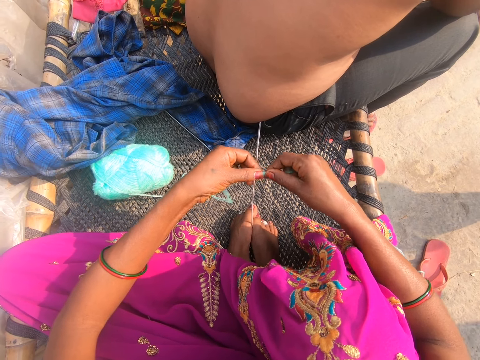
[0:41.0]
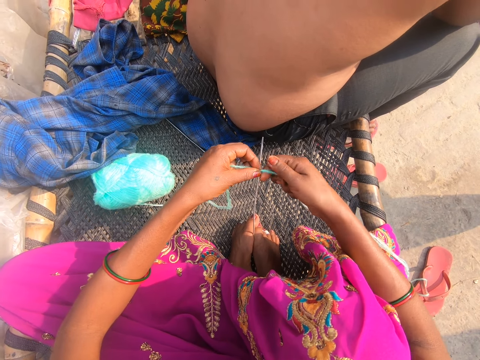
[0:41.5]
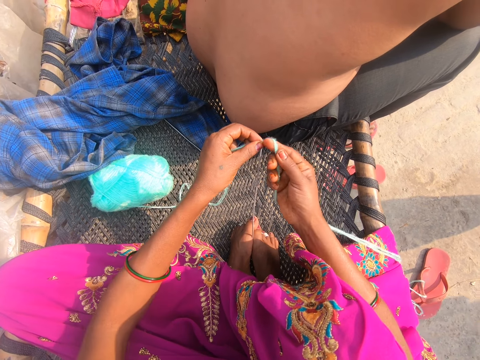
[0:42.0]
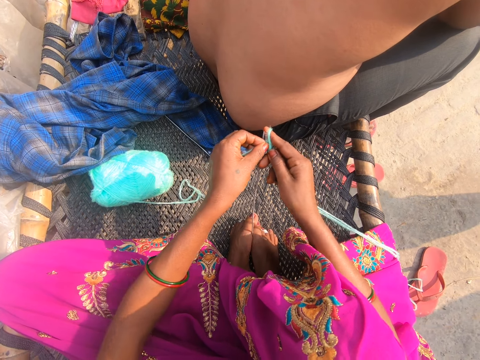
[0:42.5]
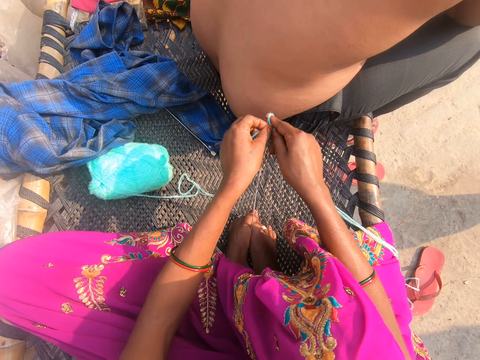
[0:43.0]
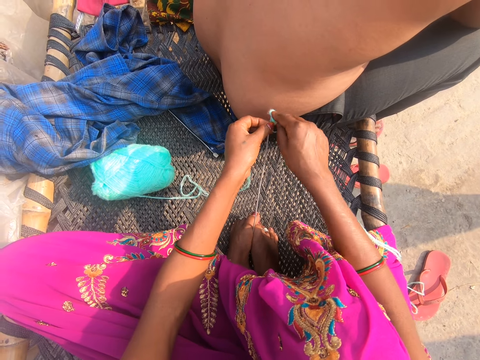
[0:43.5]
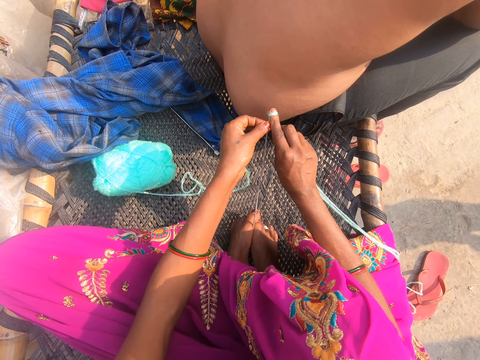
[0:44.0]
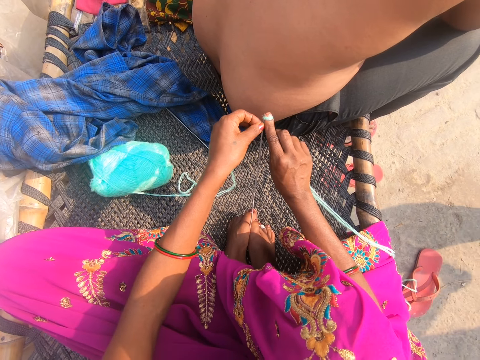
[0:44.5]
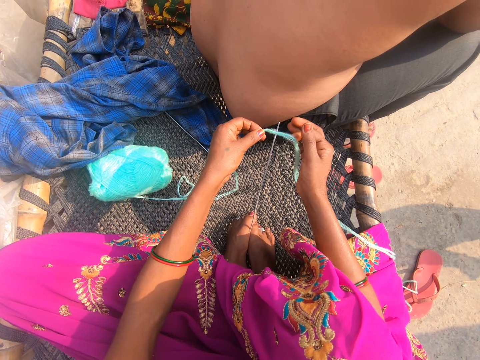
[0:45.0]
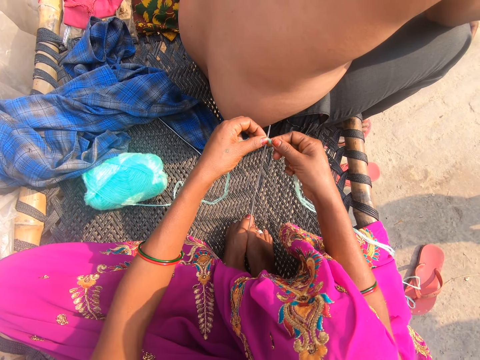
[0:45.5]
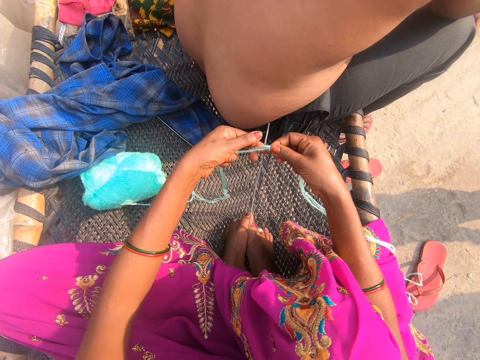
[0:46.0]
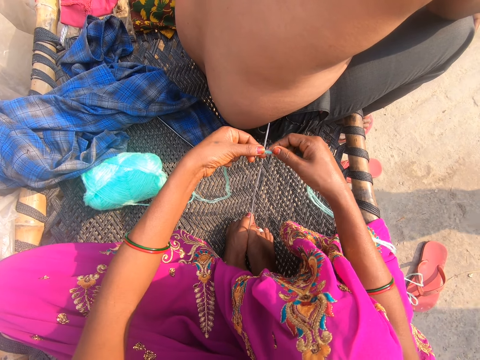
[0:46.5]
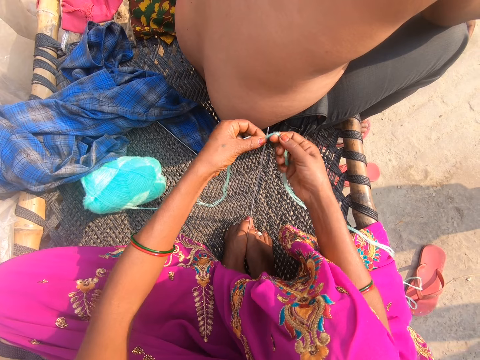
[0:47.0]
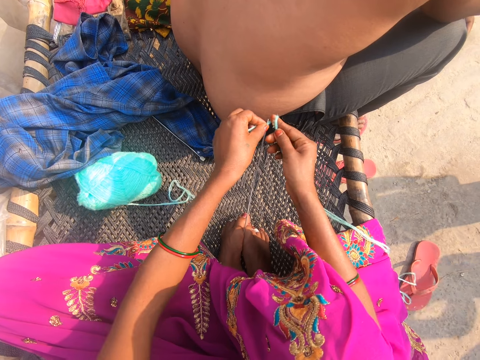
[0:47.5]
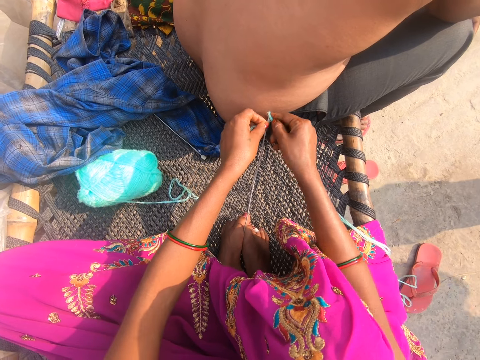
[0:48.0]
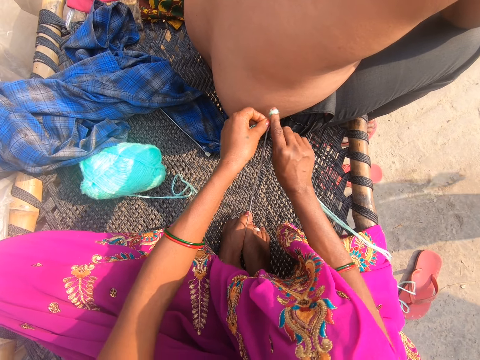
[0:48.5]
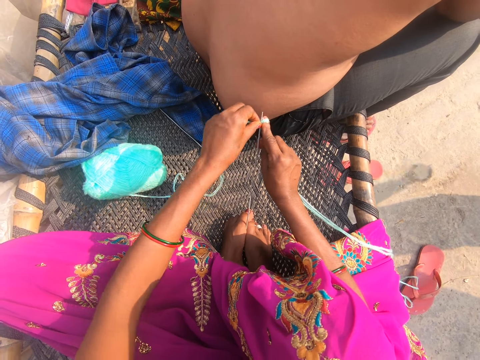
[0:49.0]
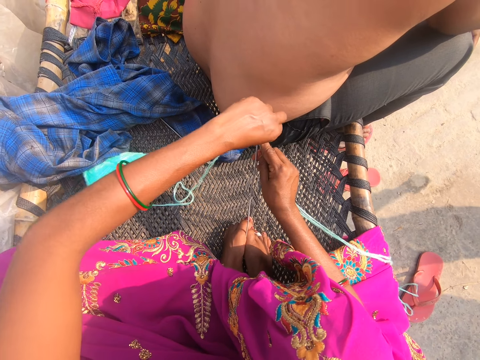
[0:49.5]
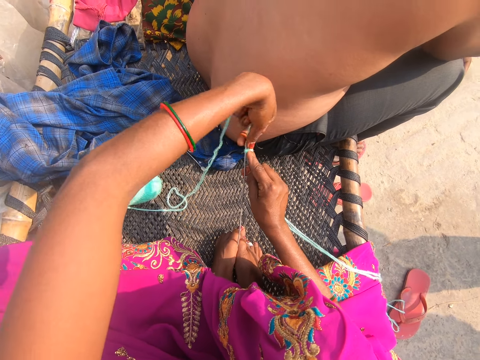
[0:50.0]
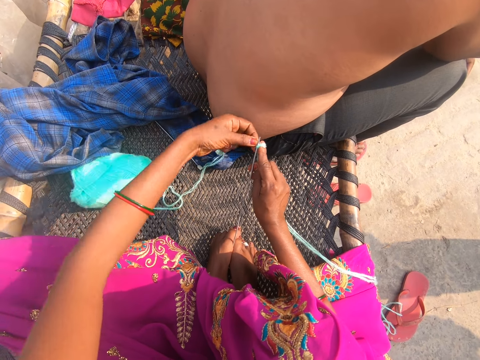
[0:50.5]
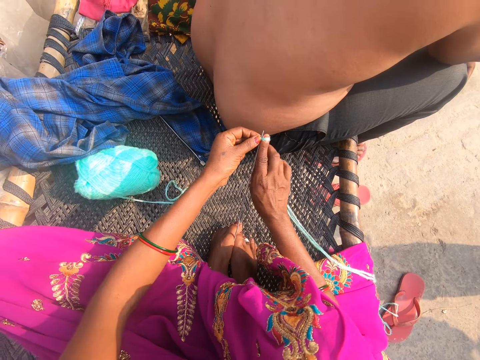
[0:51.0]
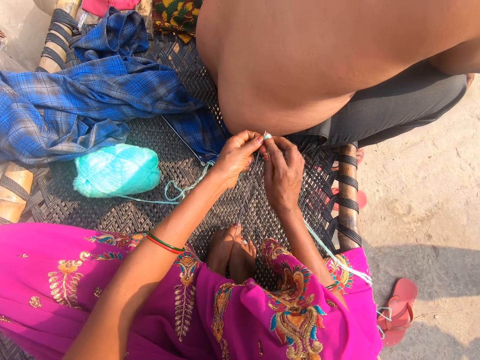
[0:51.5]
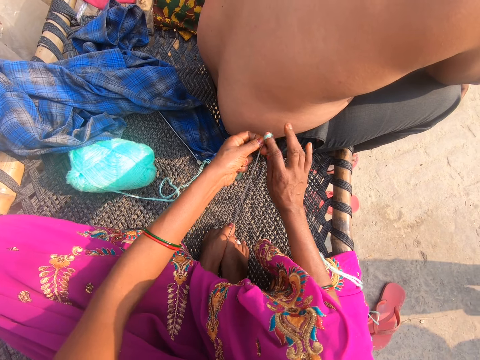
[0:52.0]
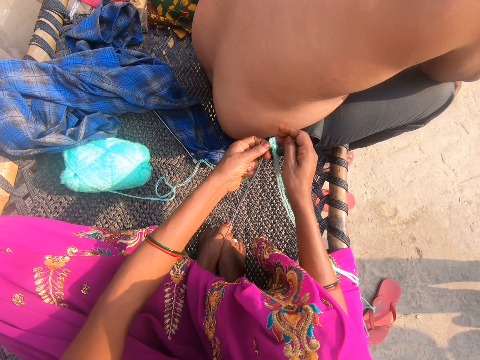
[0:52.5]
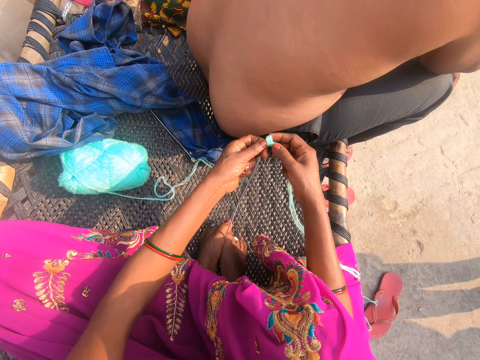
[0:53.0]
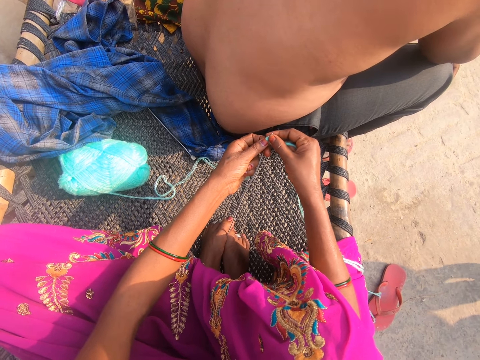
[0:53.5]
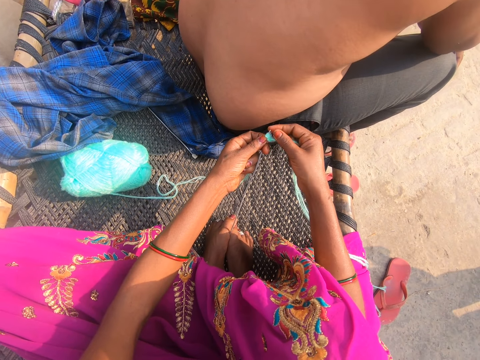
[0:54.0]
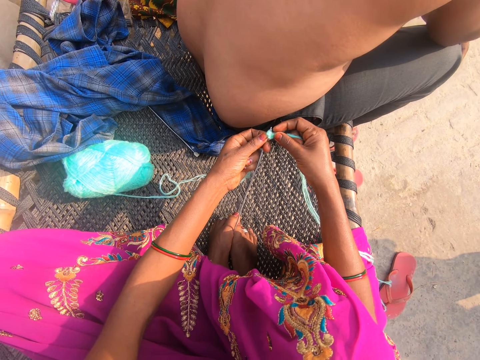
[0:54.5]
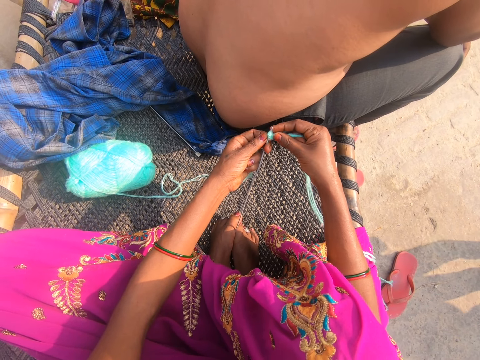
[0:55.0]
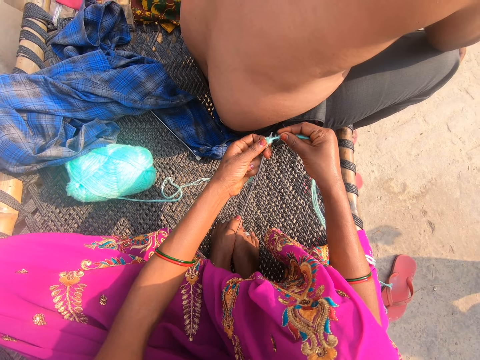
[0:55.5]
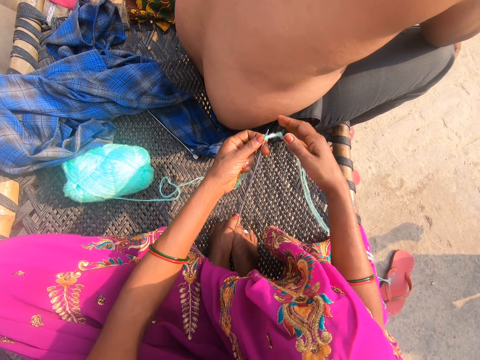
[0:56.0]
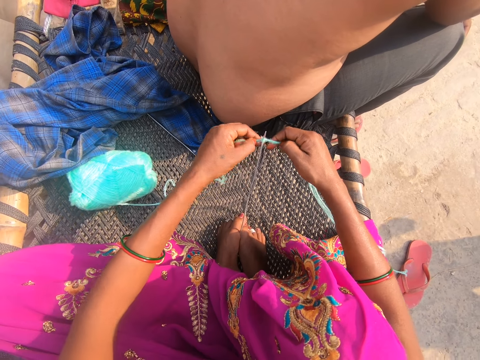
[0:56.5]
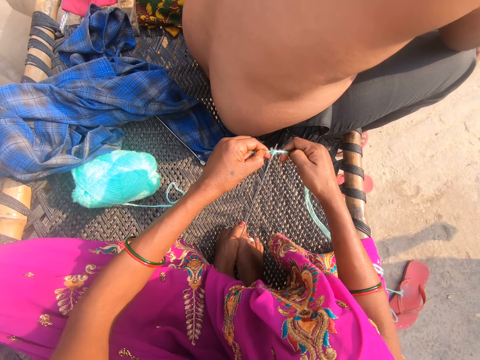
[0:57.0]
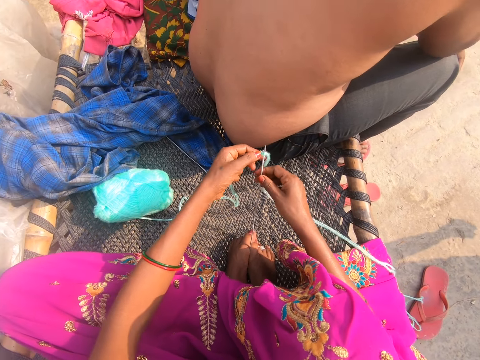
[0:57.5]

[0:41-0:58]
The camera wearer puts a thread on the crochet. They remove the thread on the crochet. They tie the thread to the needle. They put the thread on the crochet. They converse.

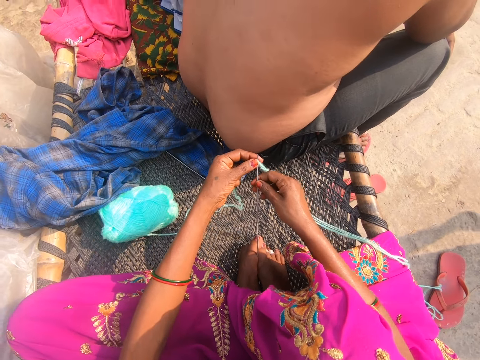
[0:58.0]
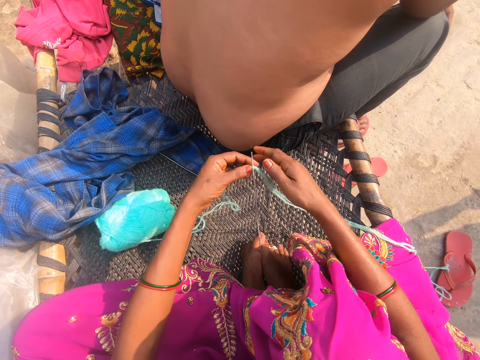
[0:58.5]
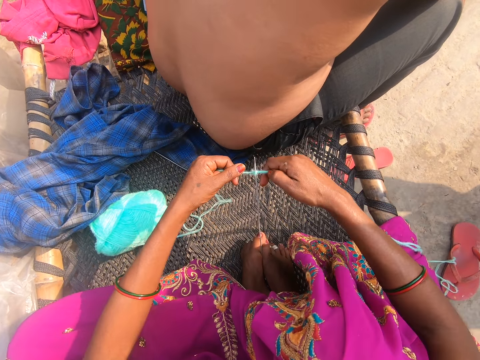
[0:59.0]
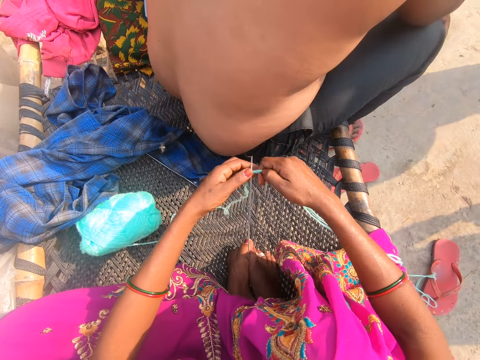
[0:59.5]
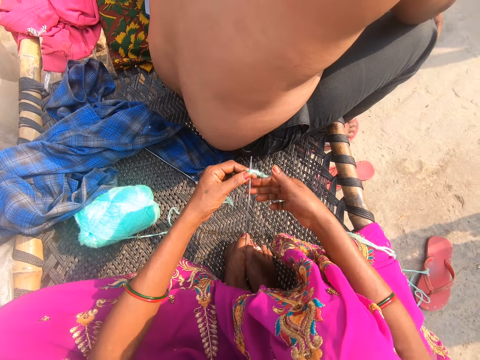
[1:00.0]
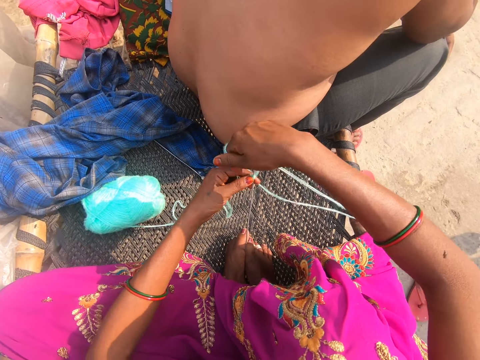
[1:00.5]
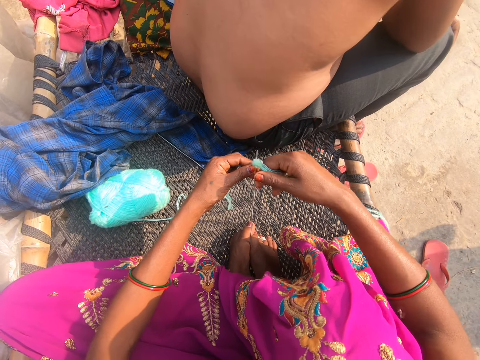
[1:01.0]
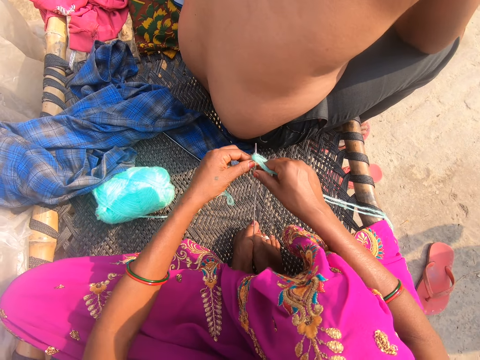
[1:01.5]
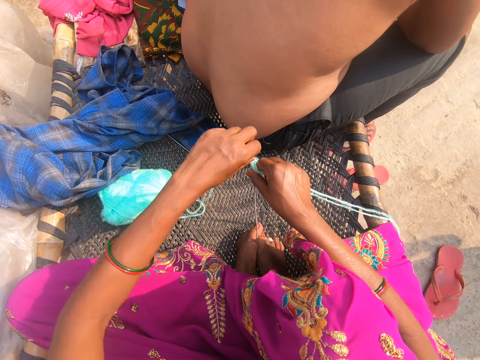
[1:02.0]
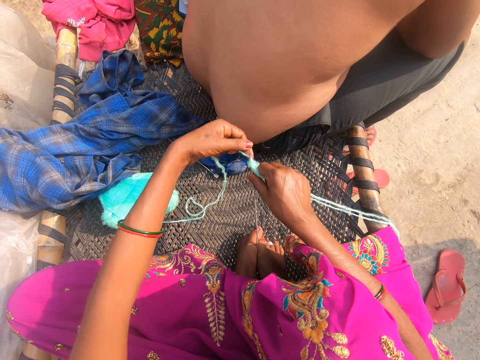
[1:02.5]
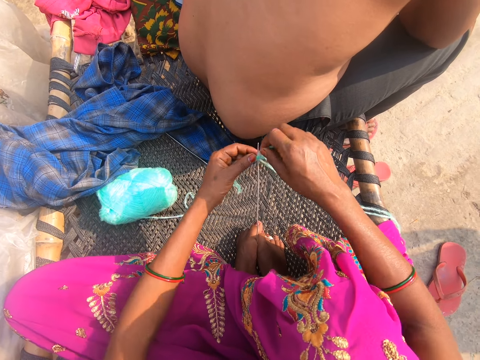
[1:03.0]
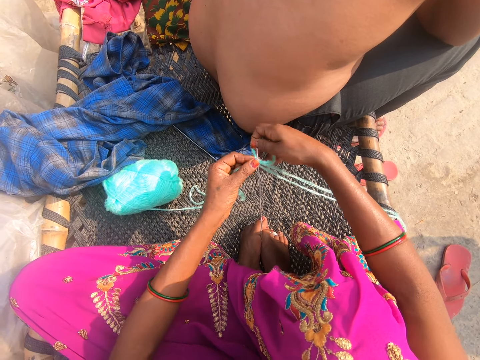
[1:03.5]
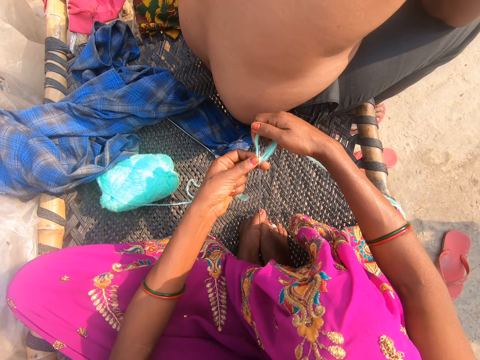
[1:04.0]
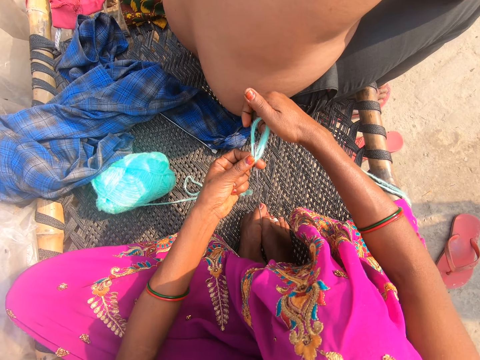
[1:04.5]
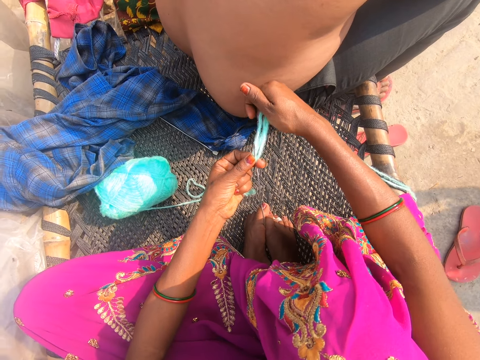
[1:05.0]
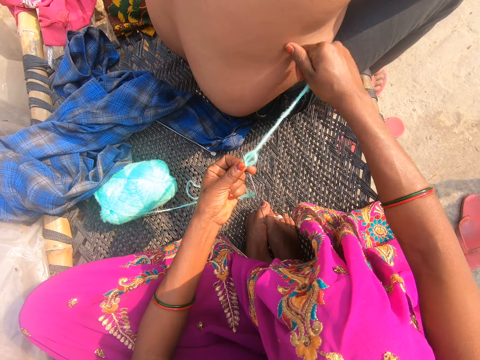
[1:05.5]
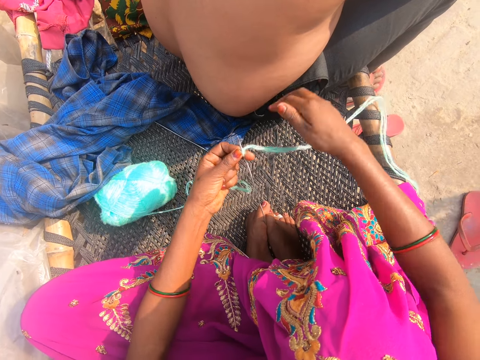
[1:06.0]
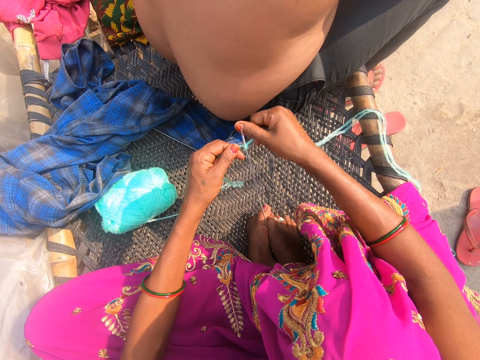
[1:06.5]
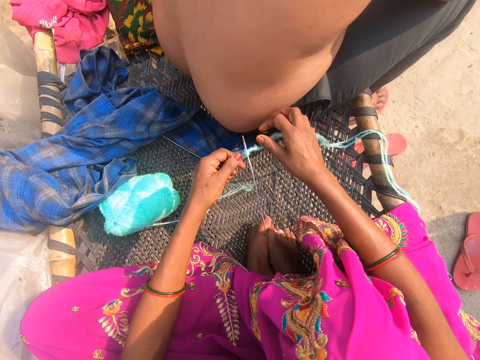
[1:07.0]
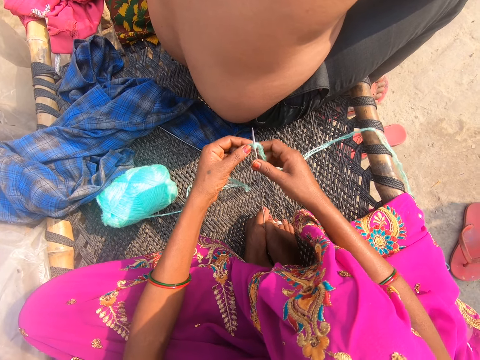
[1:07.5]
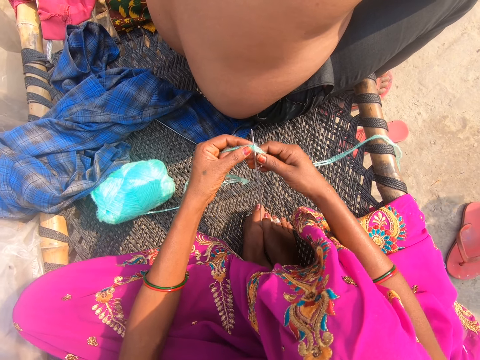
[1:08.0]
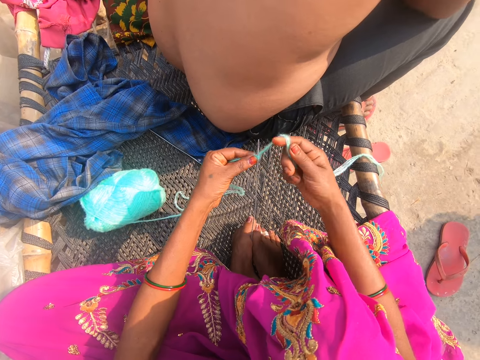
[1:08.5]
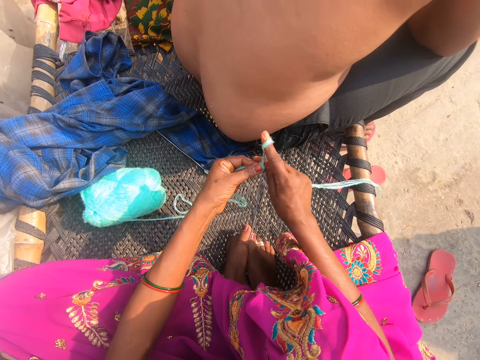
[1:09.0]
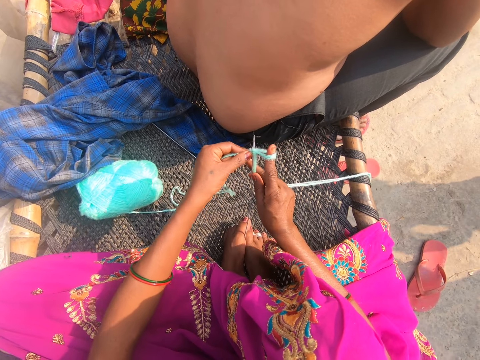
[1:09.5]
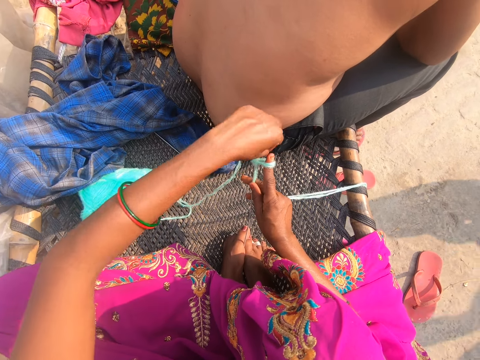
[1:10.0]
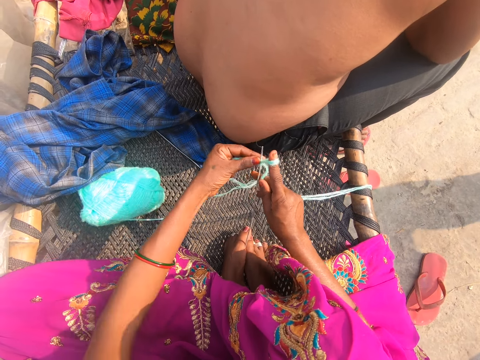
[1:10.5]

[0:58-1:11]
The camera wearer puts the thread around the crochet. They pull the thread. They put the thread around the crochet. They converse.
